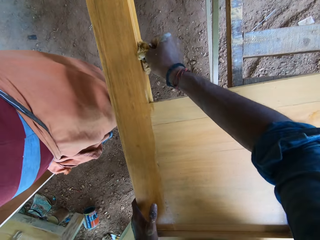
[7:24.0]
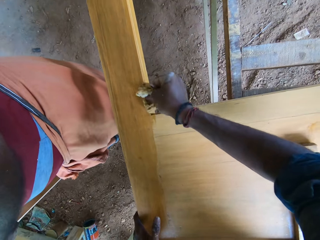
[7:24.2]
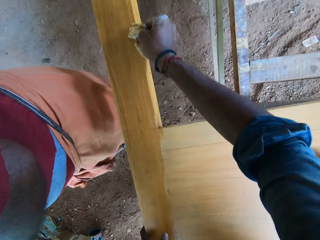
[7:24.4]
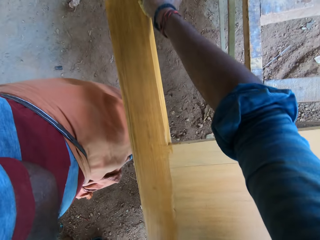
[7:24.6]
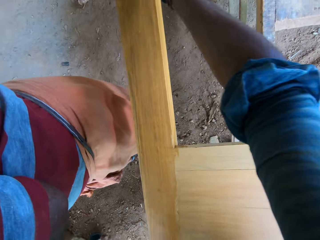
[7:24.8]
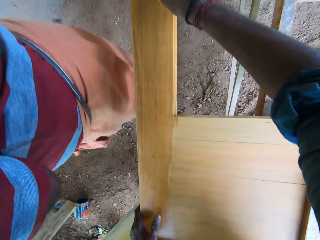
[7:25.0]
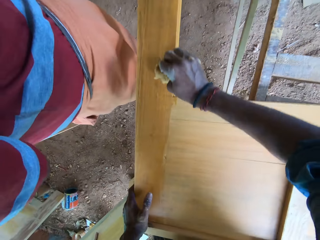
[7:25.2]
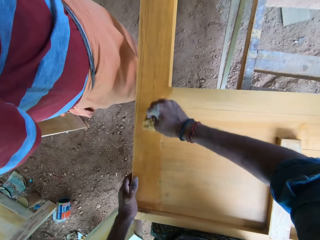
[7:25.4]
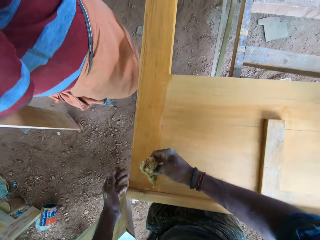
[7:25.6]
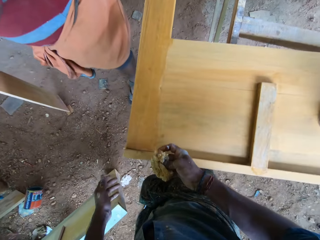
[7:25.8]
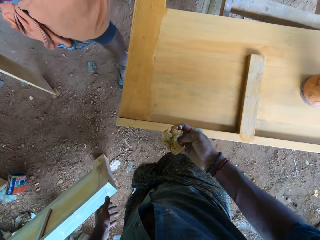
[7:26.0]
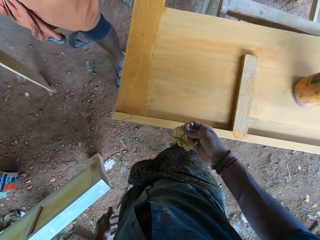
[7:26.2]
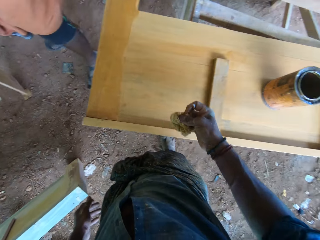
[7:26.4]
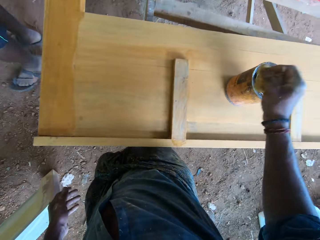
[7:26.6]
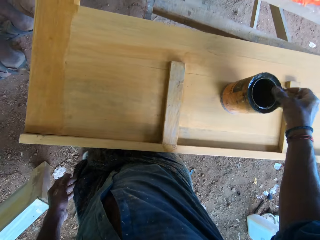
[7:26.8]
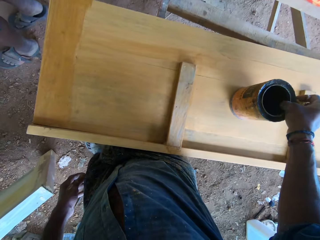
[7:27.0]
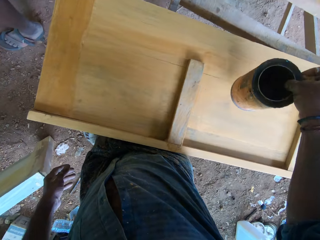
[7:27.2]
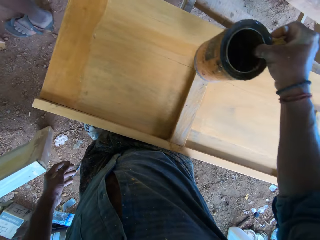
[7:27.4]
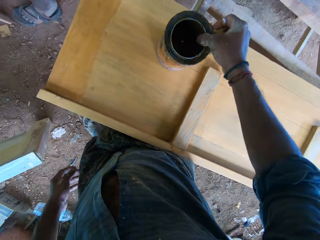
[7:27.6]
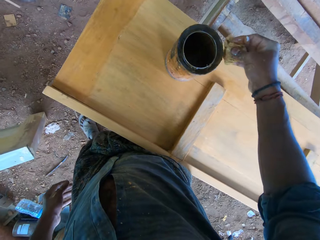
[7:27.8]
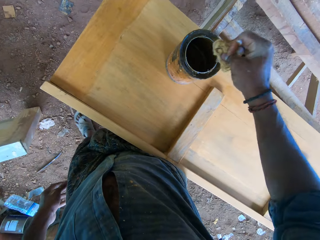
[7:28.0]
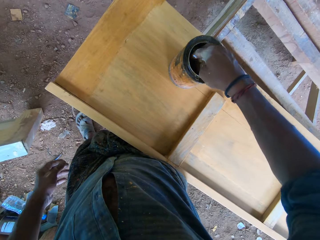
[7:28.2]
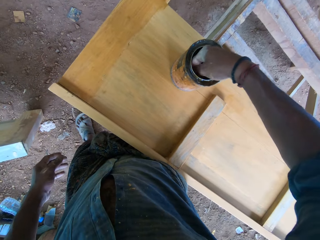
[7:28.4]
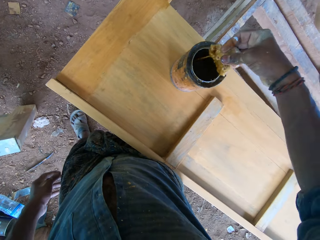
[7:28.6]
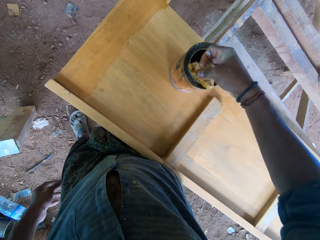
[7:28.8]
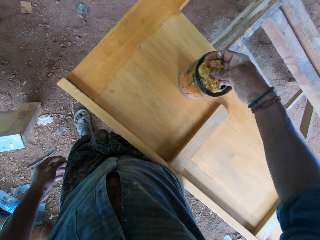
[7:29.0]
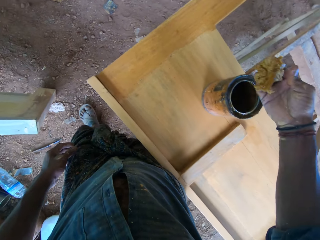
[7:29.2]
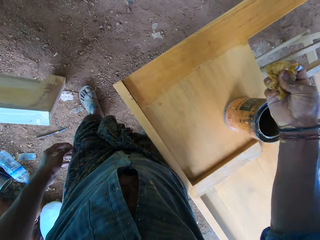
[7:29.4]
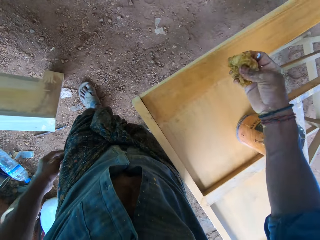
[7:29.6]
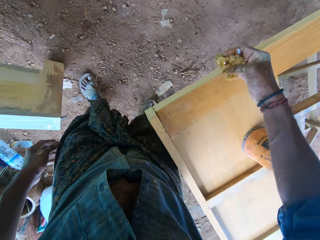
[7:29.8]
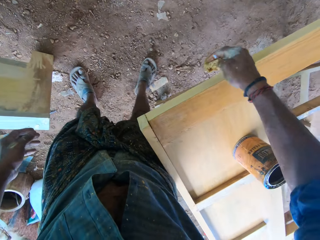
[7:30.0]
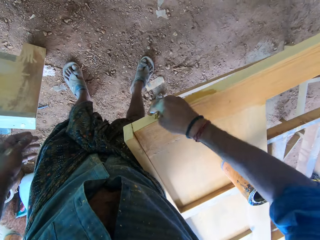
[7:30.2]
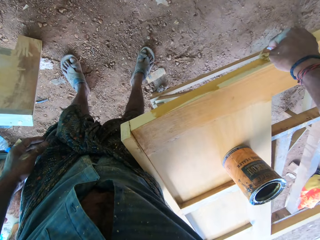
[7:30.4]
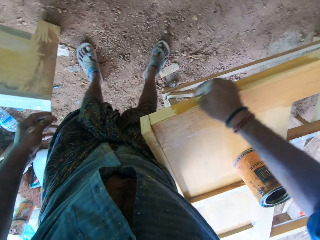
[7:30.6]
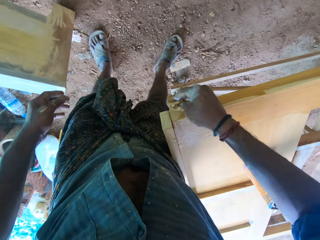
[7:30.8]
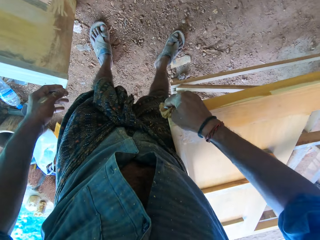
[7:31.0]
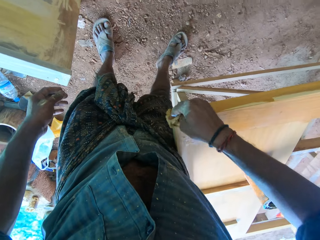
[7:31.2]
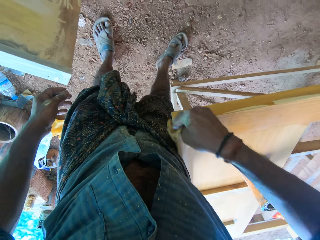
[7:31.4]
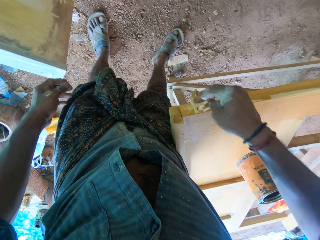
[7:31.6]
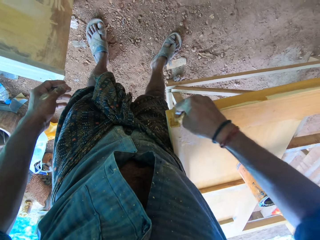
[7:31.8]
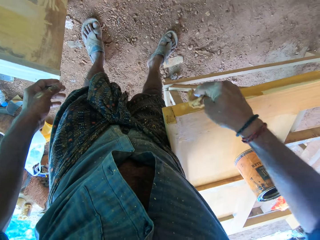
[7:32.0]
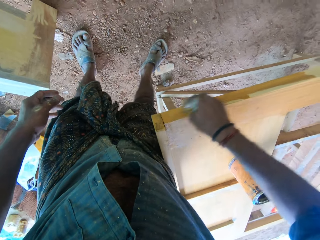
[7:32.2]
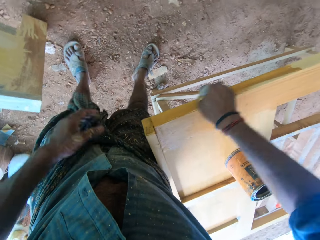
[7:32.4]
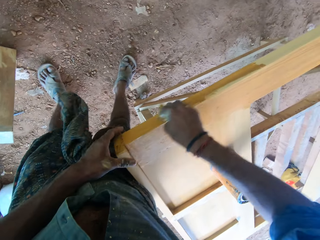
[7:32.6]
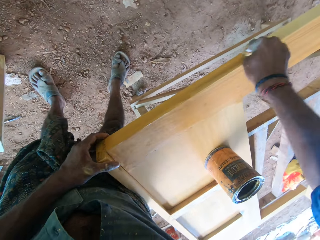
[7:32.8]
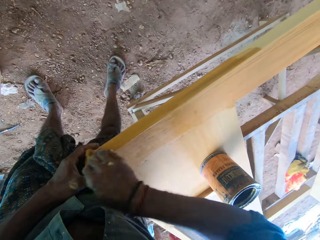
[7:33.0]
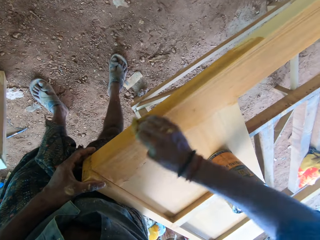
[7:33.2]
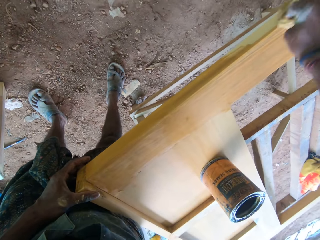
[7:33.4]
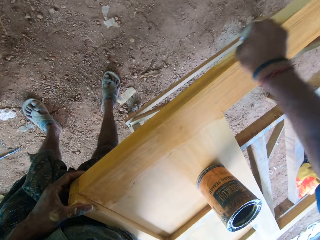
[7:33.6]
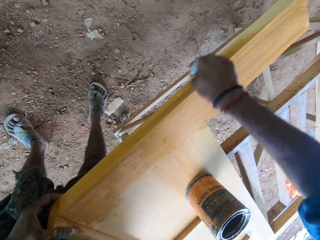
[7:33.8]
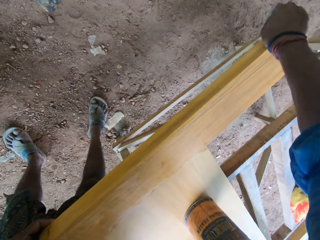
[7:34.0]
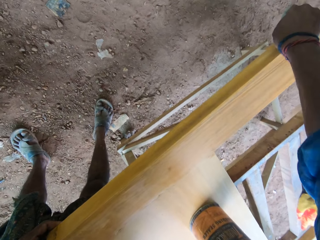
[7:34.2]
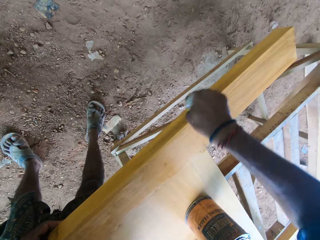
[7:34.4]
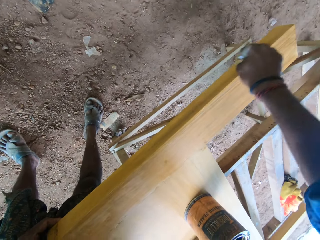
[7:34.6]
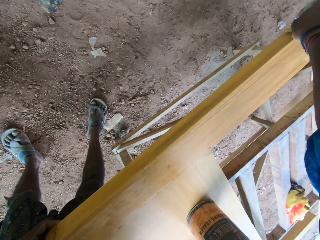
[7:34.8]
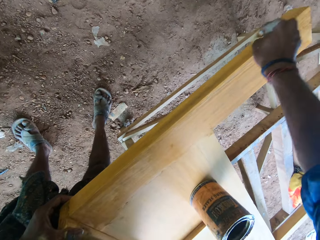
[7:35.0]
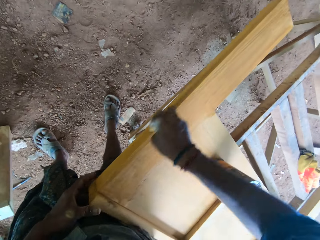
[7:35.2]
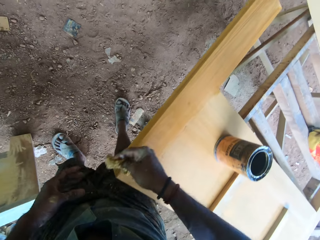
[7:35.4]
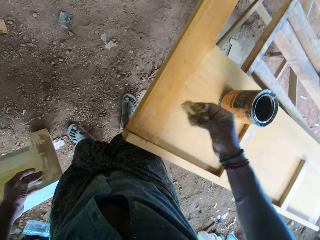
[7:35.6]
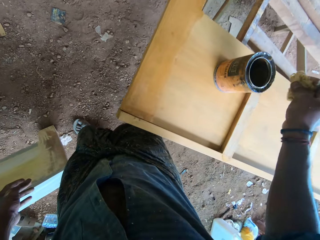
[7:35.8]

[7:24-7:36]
The camera wearer picks the container from the board with his right hand. He drops the container on the board with his right hand. He takes paint from the container with the wool in his right hand. He paints the board with the wool in his right hand. He holds the board with his left hand.

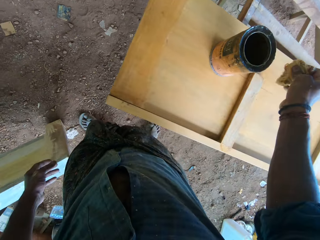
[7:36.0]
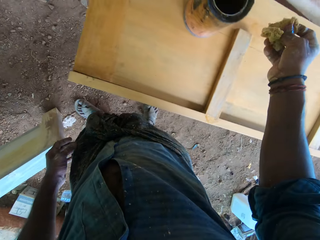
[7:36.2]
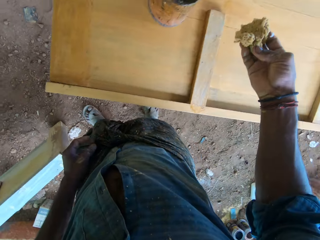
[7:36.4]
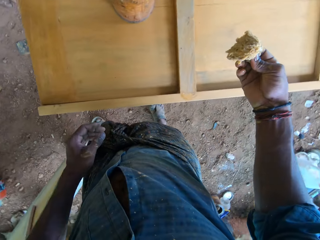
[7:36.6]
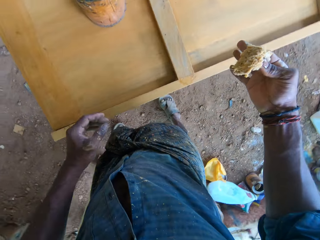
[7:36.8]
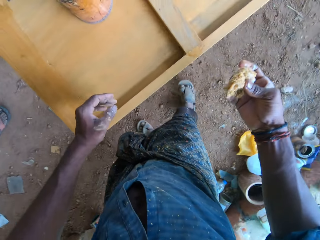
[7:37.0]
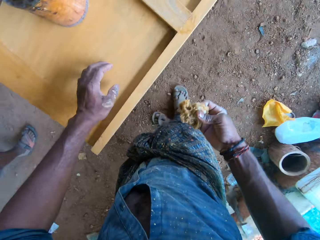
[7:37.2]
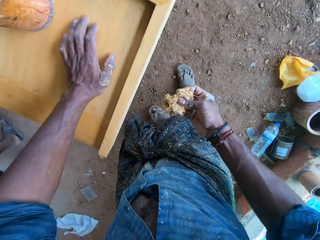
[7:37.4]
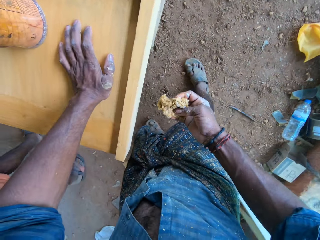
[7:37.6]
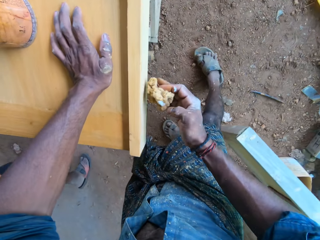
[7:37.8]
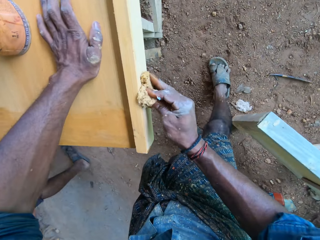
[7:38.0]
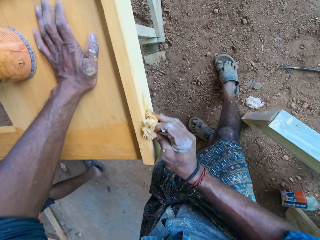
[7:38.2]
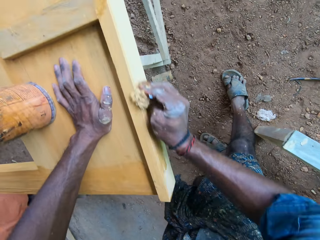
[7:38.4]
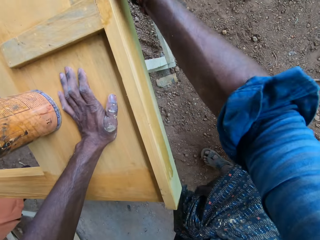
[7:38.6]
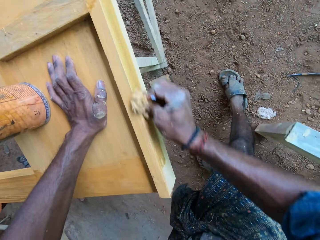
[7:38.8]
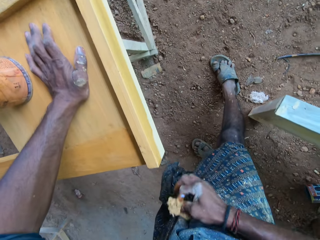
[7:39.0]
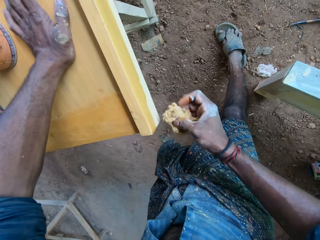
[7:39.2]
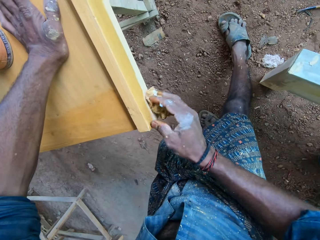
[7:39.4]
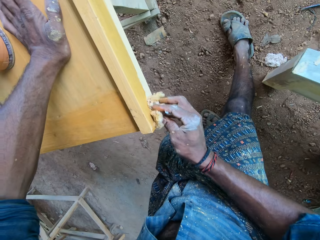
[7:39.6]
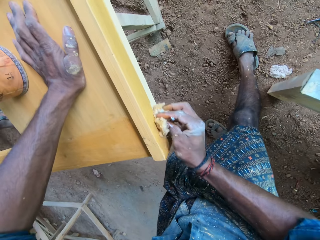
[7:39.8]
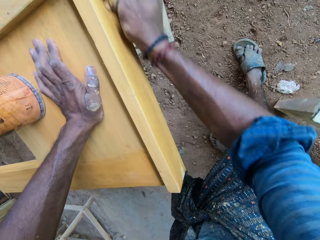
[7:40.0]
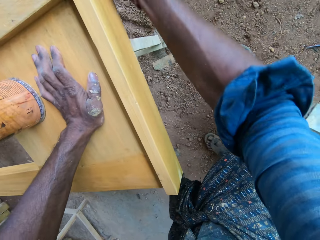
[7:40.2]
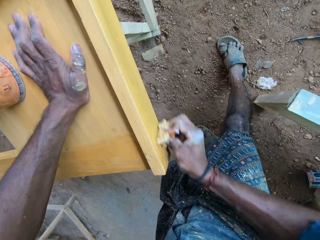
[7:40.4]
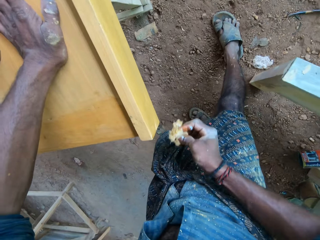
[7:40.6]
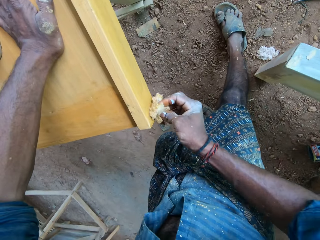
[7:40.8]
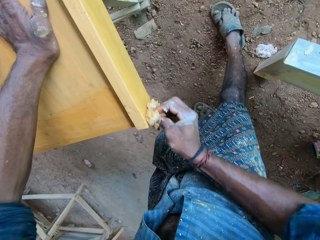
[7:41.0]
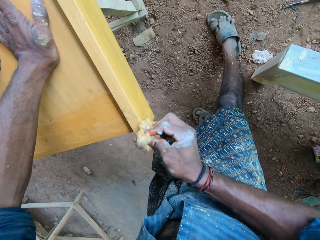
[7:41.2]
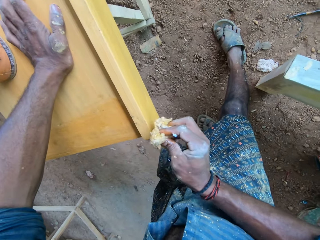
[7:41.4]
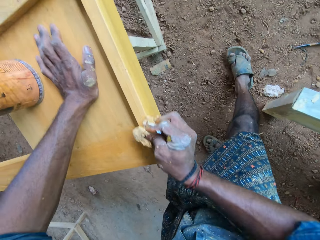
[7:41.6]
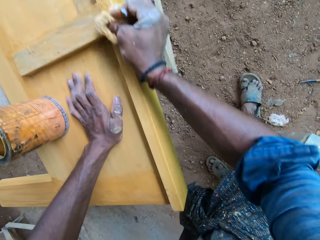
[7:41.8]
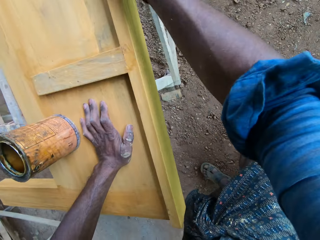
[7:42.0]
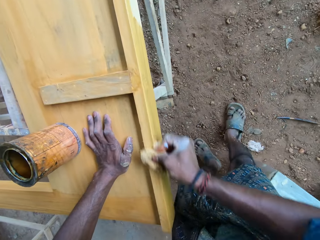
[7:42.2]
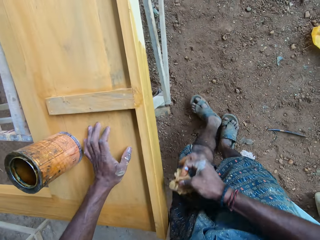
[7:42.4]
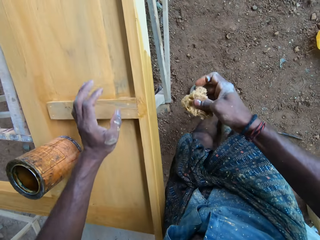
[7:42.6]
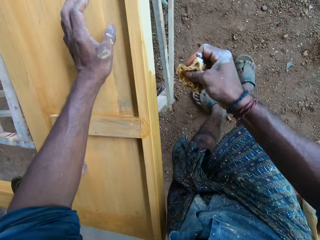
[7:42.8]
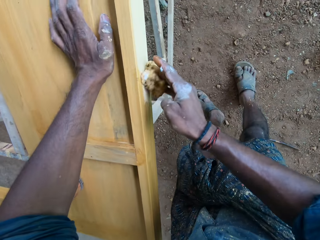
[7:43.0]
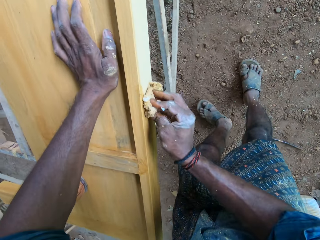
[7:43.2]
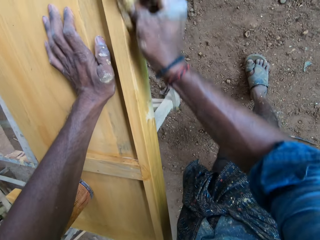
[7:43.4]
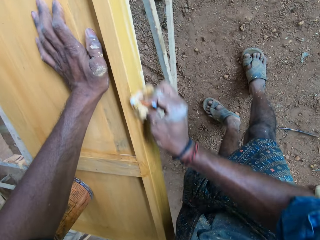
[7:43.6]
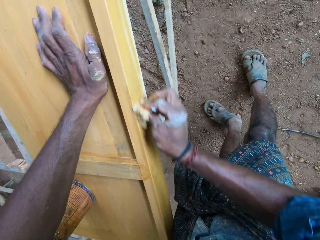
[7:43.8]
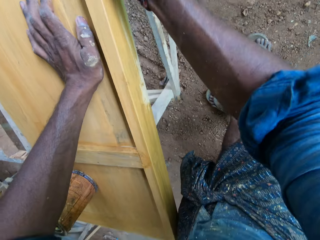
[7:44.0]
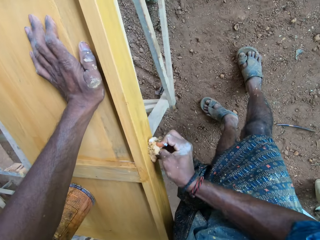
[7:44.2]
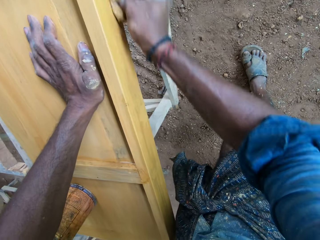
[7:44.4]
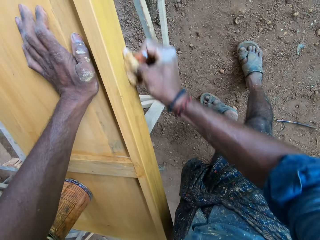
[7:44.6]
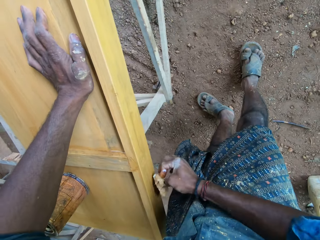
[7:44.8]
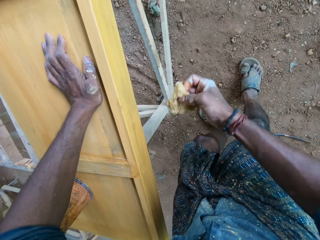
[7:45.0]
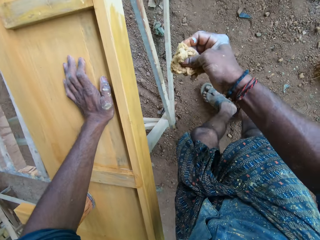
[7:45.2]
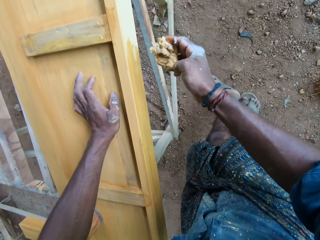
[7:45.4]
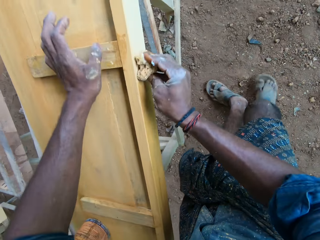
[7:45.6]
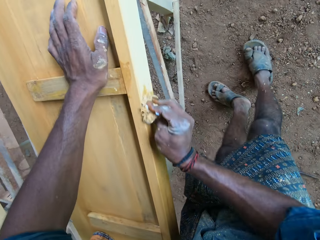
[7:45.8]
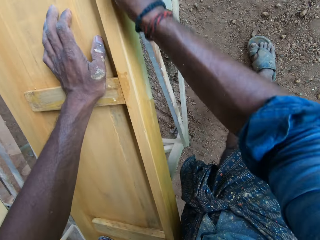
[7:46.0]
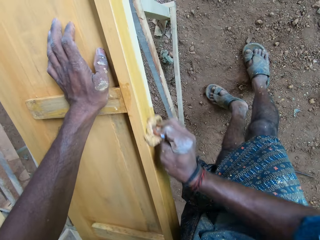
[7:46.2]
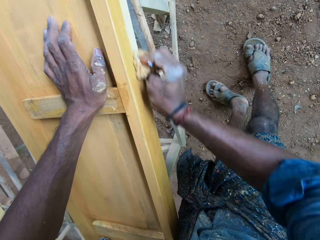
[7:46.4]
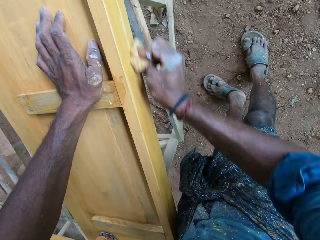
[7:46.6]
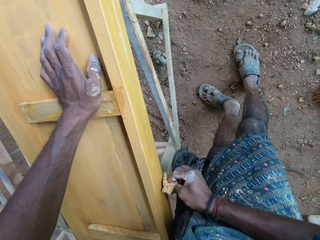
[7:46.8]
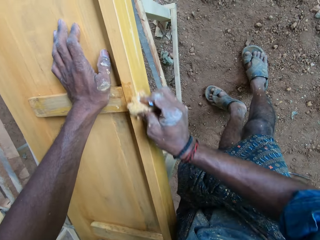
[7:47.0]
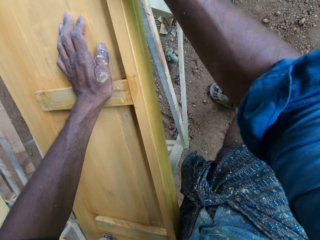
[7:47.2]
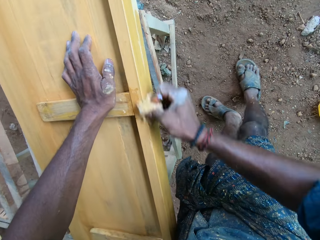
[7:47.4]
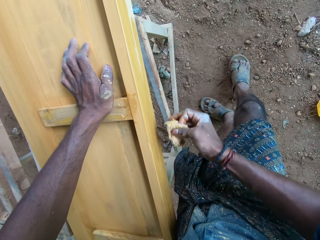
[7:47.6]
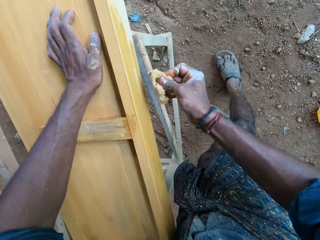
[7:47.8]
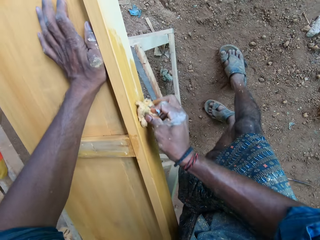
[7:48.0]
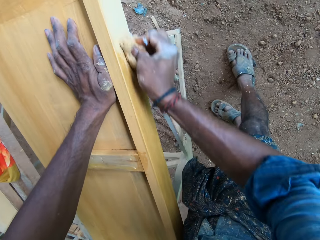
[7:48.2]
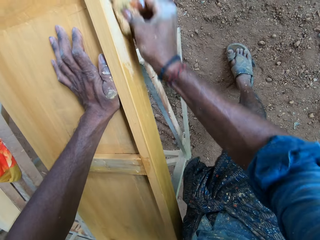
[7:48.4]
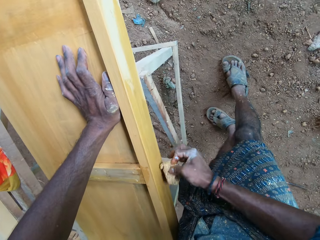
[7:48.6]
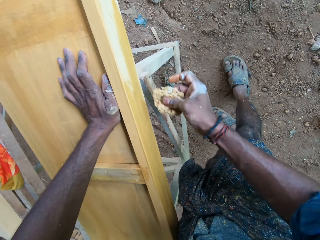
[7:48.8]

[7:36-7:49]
The camera wearer places a hand on the wood. They apply paint on the wood.
